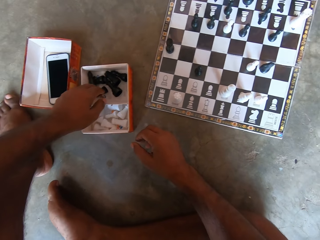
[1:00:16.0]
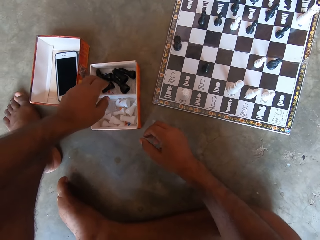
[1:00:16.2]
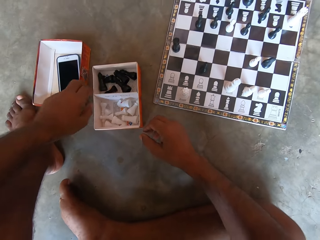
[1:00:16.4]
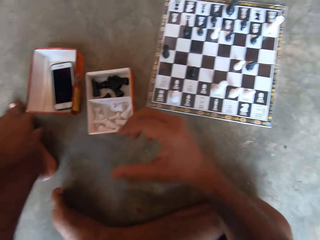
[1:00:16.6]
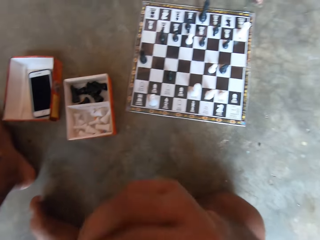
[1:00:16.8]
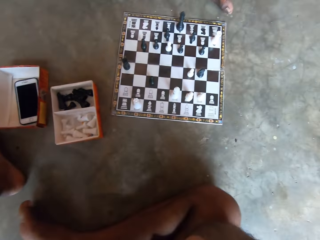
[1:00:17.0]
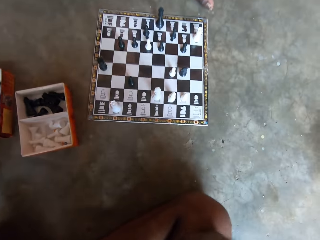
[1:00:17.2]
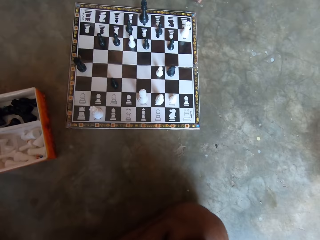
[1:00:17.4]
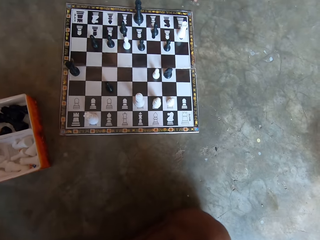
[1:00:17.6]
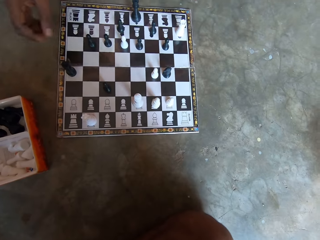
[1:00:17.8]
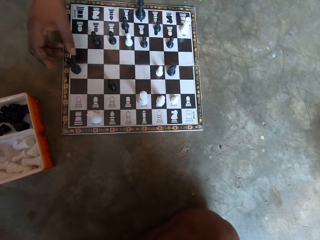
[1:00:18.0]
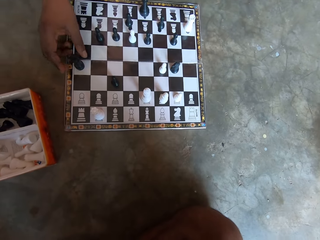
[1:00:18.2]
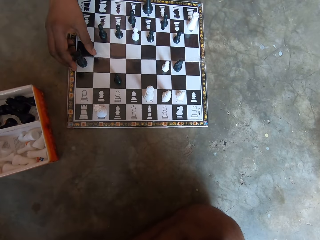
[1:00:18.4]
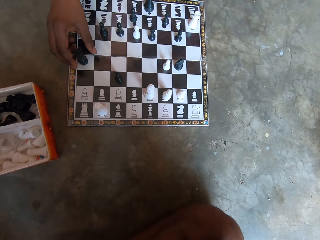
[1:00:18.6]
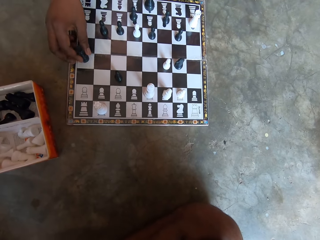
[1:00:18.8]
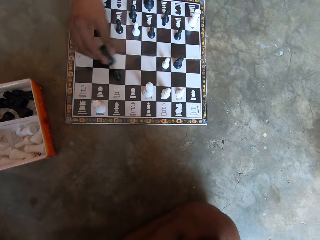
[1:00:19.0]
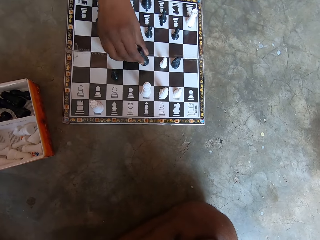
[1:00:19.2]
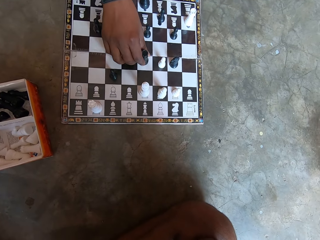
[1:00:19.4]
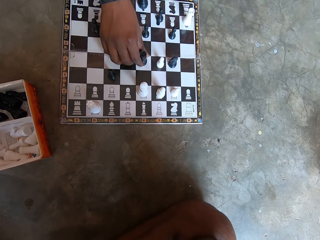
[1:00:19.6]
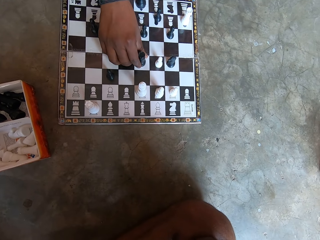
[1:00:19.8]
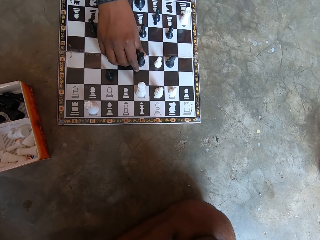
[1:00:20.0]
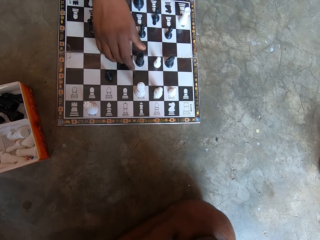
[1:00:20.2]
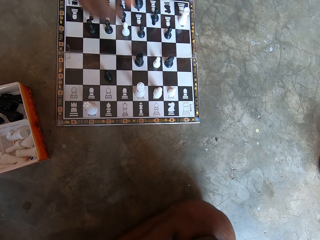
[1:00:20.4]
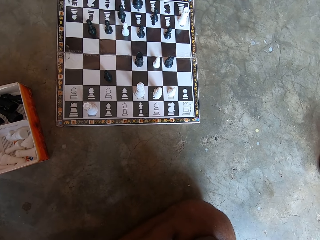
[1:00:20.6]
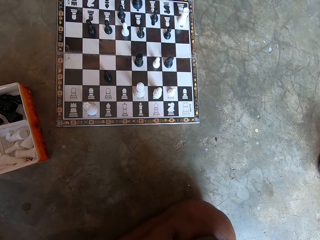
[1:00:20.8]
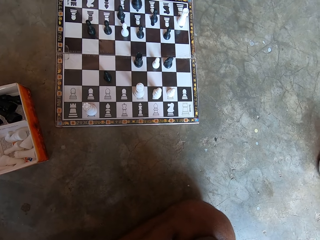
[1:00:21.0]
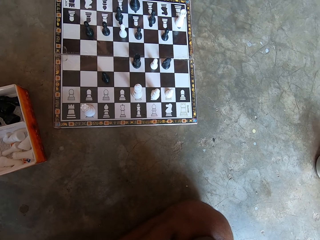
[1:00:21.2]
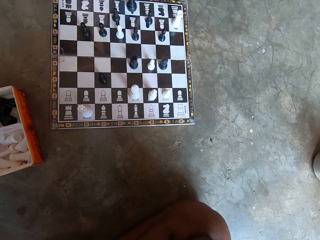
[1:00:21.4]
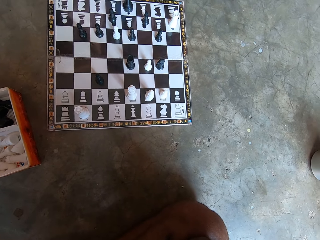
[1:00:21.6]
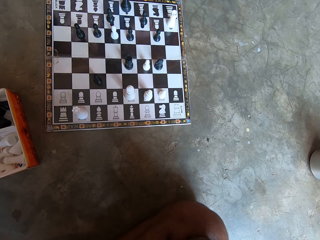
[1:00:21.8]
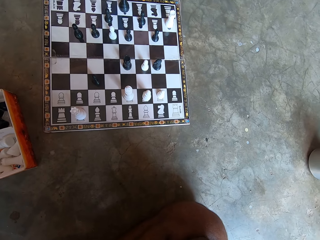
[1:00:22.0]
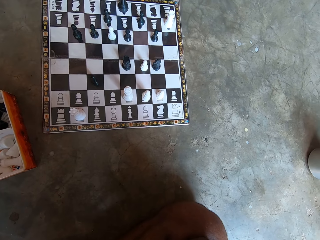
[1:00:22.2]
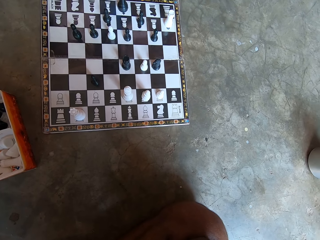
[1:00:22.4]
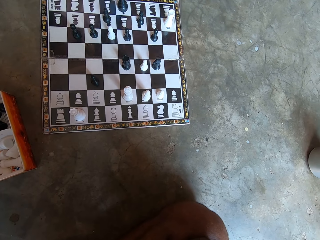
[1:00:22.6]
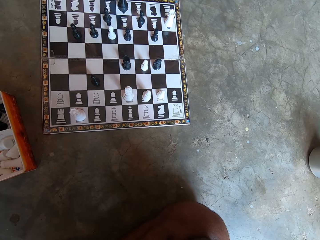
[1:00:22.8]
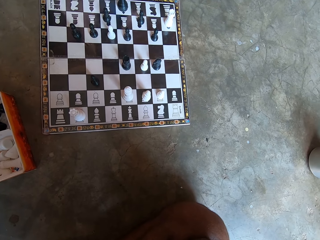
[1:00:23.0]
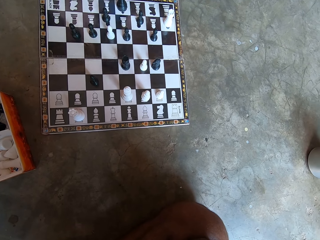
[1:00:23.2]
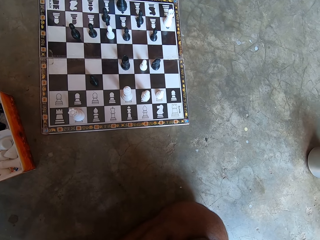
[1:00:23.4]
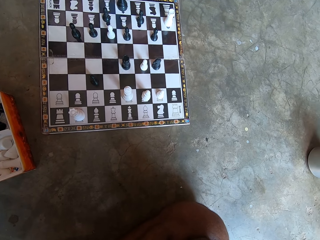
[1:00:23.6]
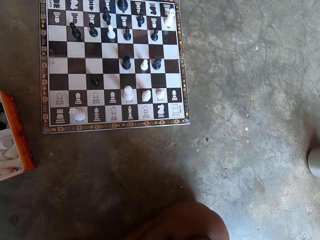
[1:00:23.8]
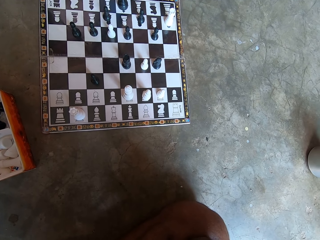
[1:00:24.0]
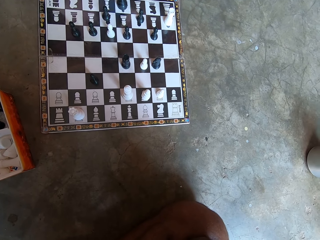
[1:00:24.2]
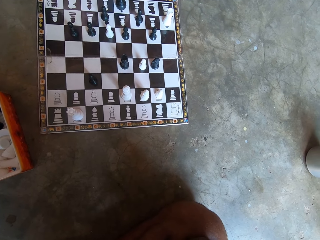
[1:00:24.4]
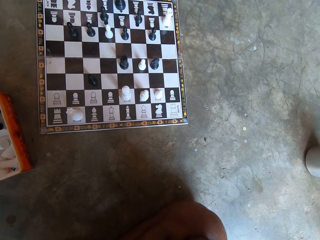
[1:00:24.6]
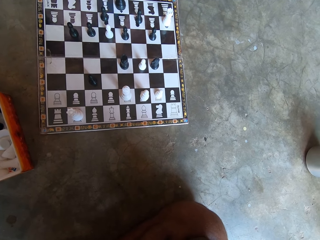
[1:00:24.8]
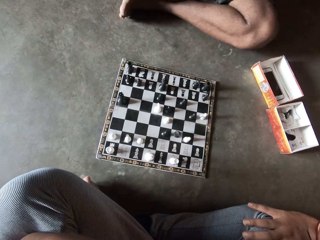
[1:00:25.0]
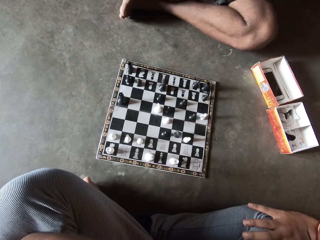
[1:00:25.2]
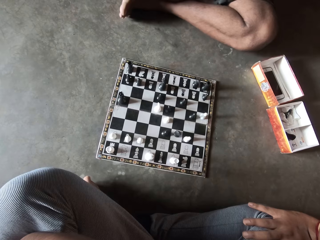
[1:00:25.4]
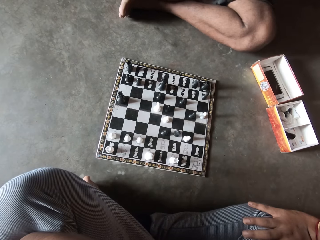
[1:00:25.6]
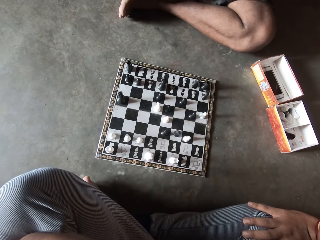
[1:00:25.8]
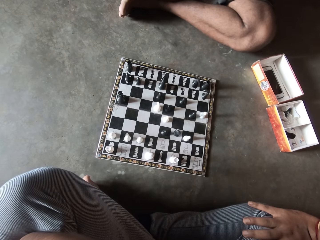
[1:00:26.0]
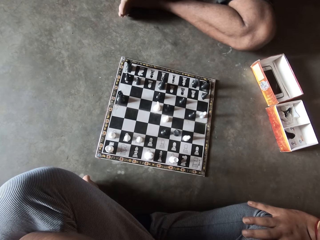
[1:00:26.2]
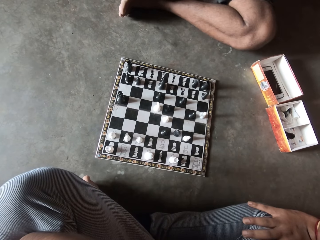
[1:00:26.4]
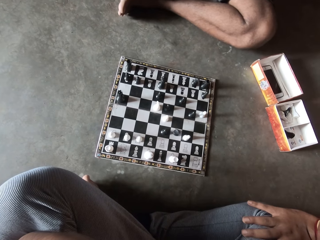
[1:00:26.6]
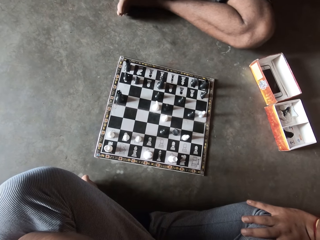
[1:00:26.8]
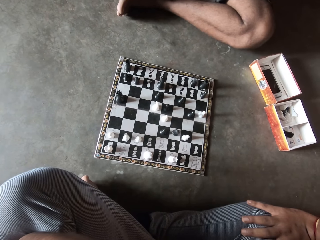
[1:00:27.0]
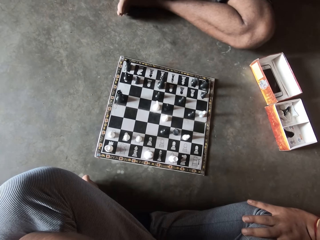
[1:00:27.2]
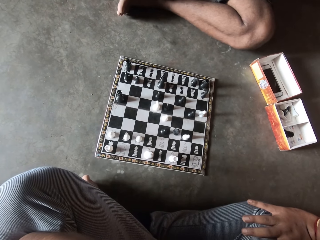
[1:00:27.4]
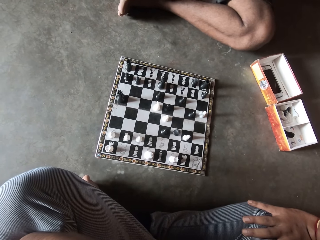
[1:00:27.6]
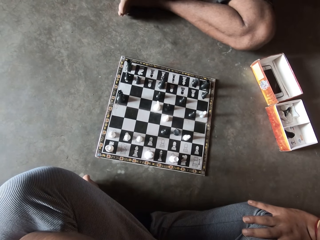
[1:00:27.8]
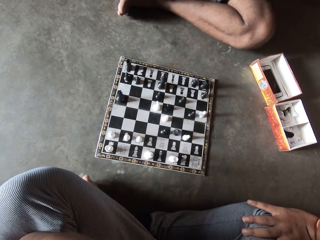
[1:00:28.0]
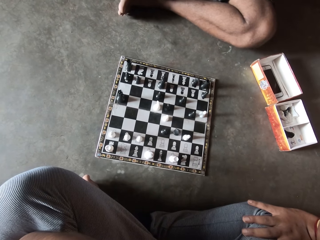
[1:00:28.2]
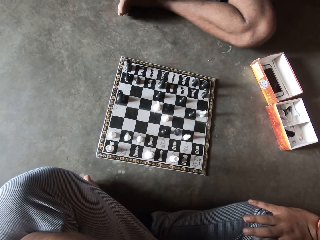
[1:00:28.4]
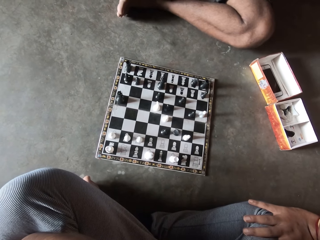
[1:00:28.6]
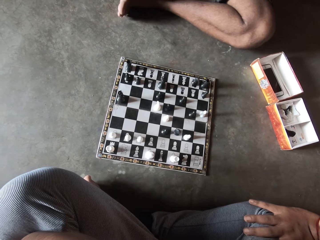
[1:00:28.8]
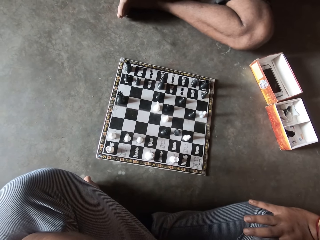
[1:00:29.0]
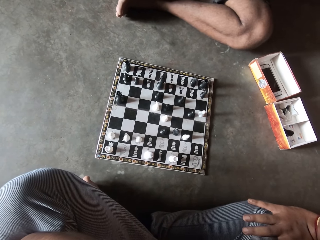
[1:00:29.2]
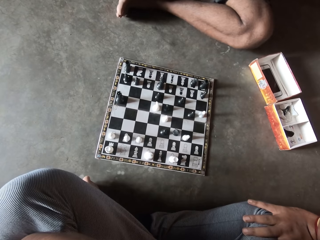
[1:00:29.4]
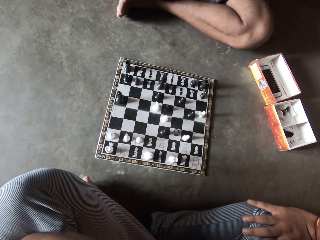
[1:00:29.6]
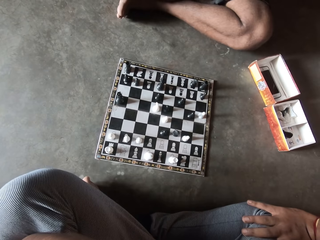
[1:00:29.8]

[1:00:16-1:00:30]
The camera wearer moves the hand. He cleans his face with his right hand. A man moves a black chess piece on the chess board. The camera wearer looks at the chess board. Another man appears. A third man moves the leg.

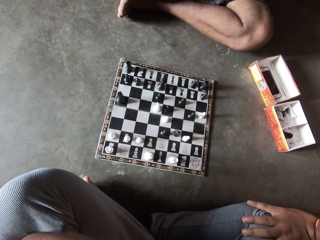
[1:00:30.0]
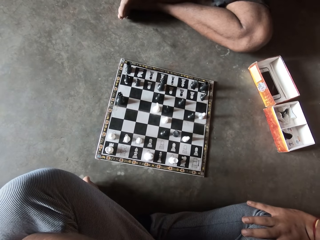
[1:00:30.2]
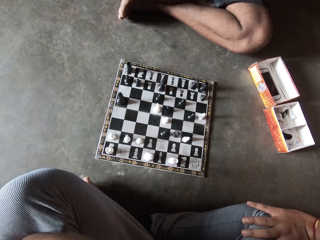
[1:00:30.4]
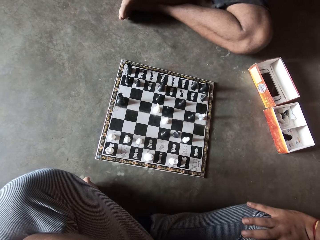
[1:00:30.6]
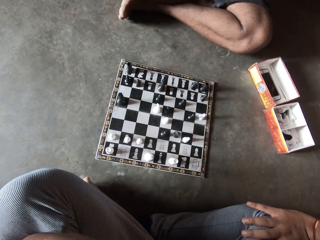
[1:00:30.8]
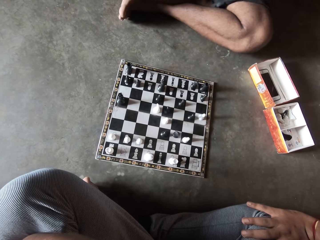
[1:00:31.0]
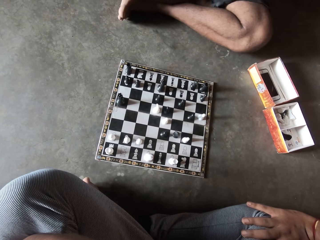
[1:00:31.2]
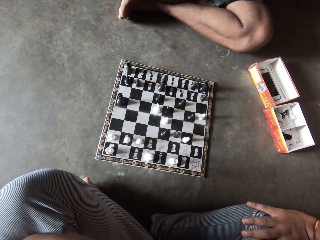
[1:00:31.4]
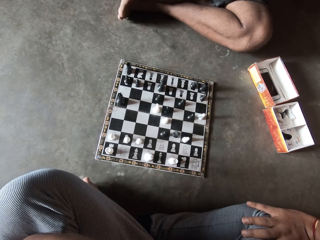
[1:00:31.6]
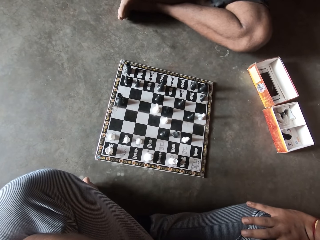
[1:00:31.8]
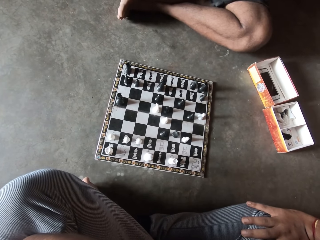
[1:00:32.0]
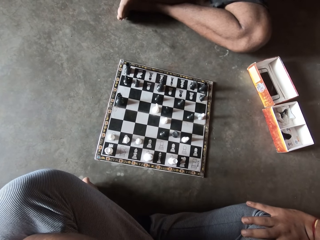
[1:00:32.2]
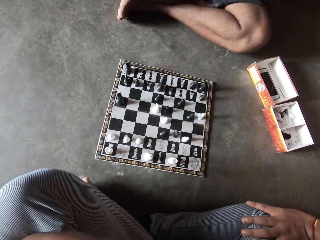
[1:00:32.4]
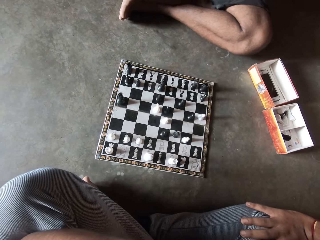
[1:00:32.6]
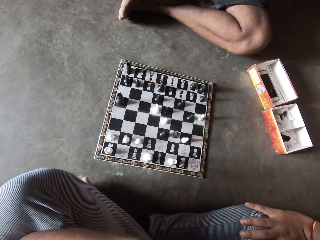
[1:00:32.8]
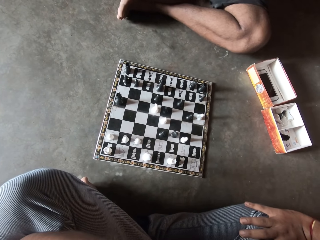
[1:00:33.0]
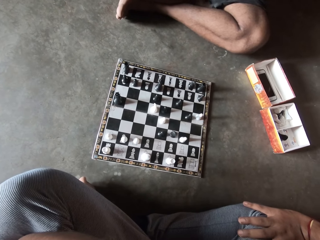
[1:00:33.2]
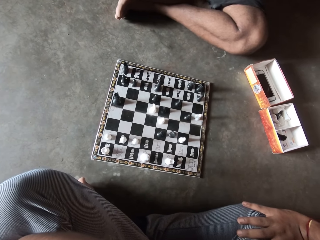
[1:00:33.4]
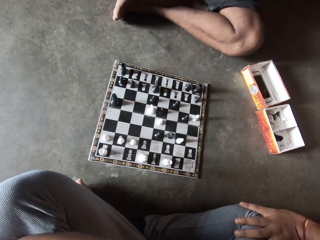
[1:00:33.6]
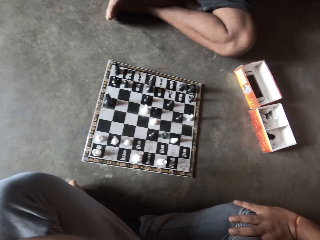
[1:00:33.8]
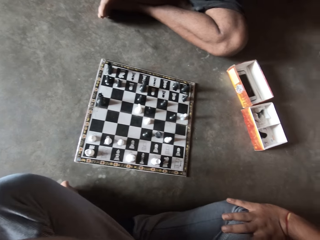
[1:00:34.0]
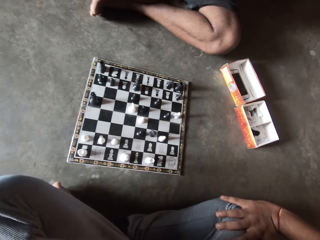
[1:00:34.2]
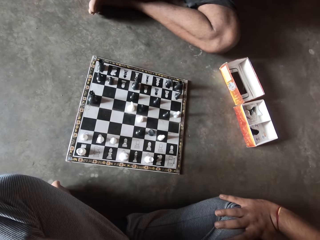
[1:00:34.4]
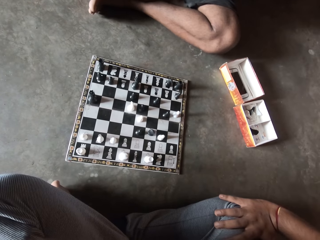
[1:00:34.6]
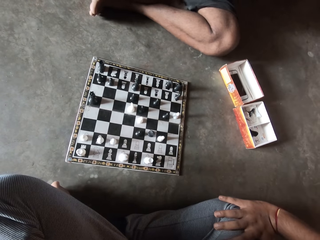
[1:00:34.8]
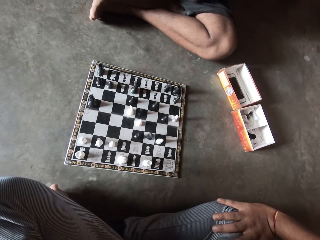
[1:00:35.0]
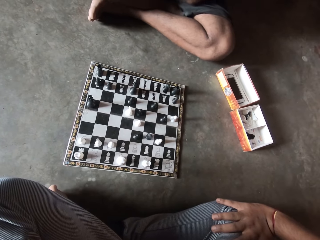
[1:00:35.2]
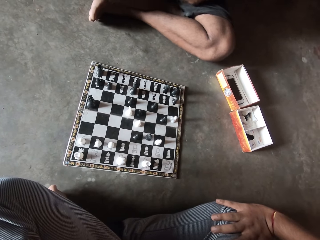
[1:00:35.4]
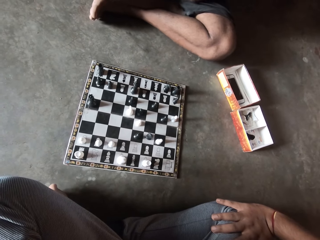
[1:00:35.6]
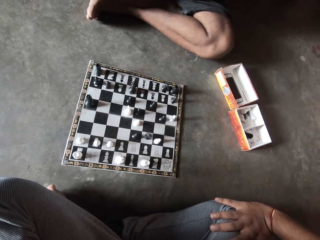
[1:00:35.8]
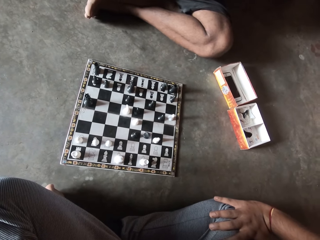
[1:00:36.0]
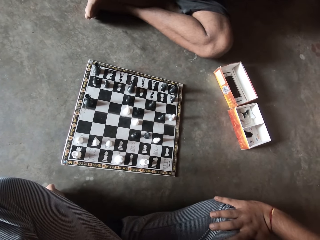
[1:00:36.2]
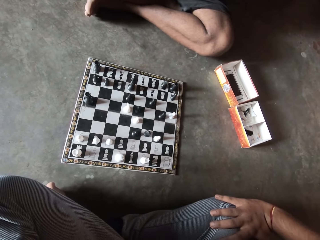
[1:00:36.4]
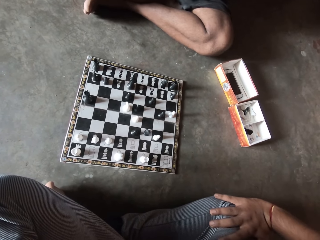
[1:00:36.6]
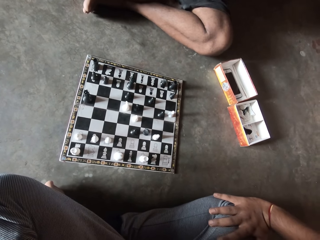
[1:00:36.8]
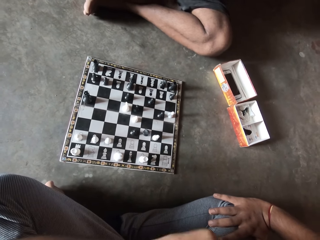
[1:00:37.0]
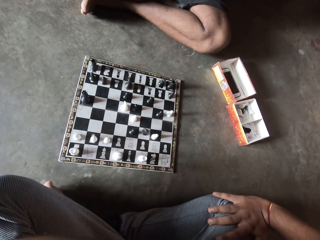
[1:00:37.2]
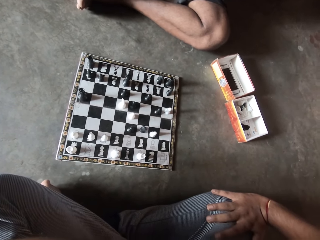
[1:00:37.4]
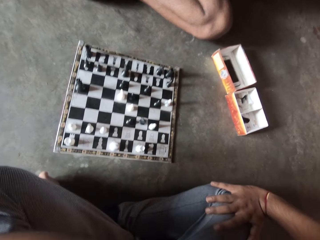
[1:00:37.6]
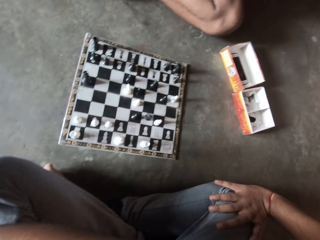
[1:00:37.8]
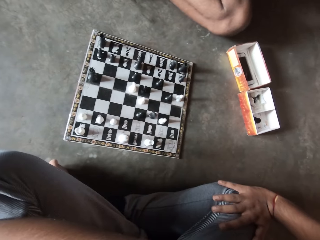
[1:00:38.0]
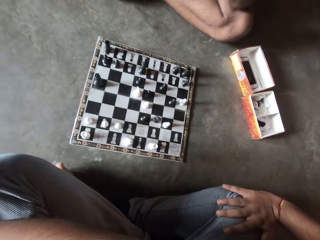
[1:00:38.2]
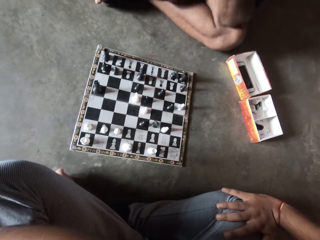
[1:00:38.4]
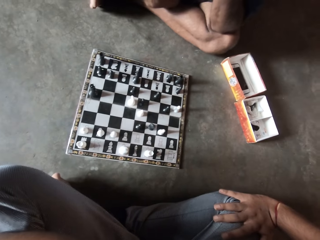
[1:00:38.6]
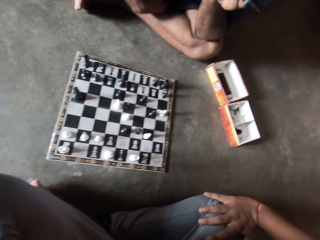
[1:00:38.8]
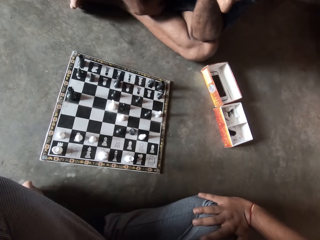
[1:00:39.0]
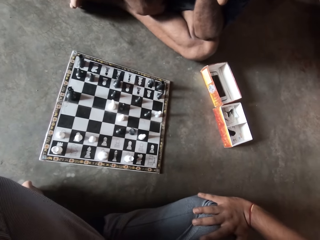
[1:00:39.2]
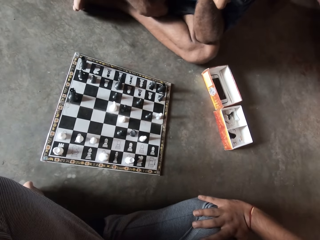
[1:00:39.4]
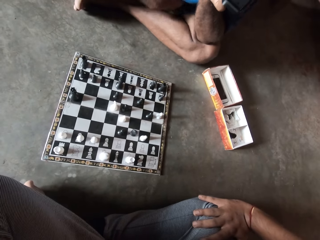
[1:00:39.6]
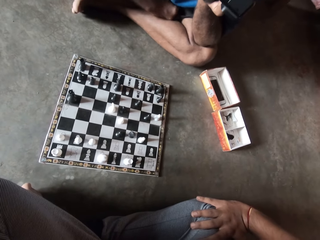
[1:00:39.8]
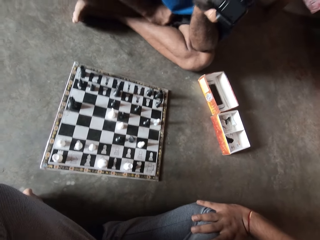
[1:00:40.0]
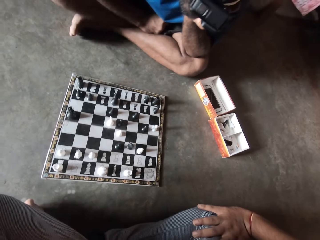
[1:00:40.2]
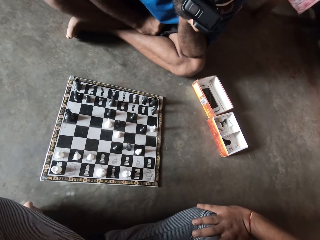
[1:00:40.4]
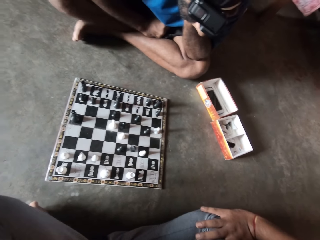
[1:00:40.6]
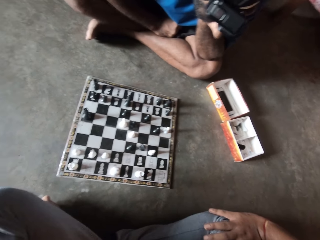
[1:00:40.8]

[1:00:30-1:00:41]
A man moves the hand.
